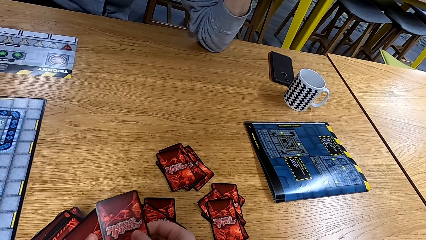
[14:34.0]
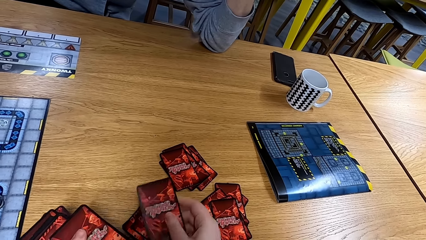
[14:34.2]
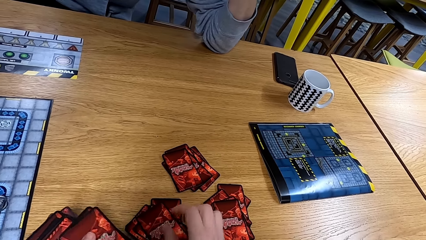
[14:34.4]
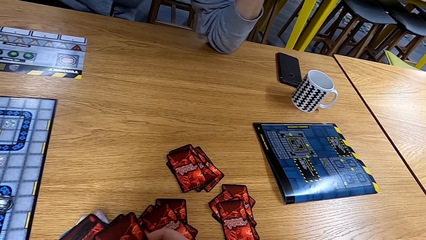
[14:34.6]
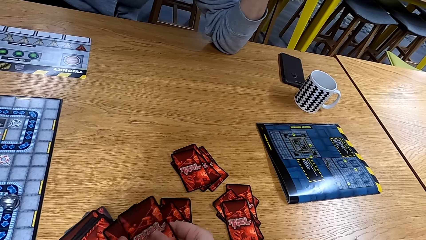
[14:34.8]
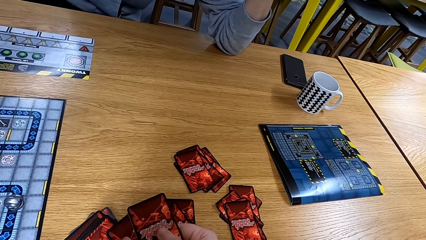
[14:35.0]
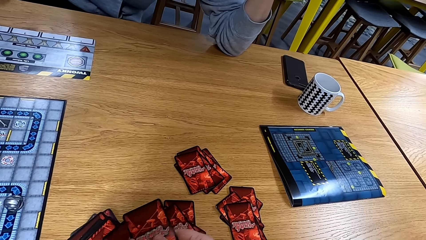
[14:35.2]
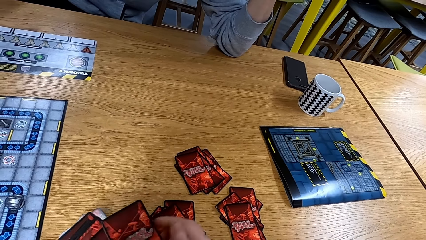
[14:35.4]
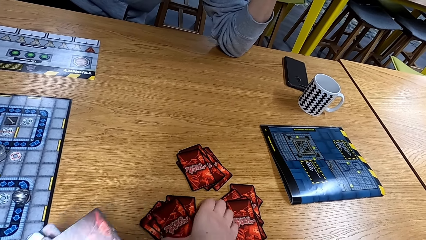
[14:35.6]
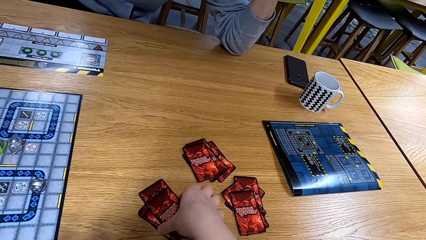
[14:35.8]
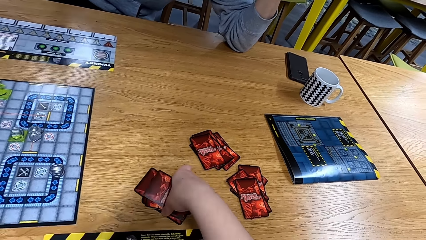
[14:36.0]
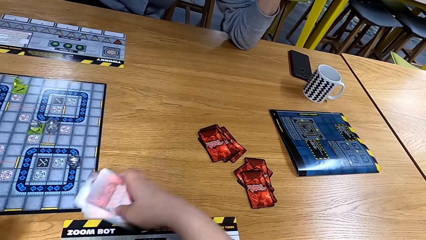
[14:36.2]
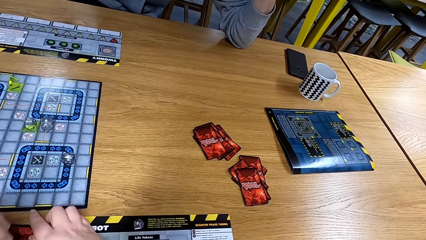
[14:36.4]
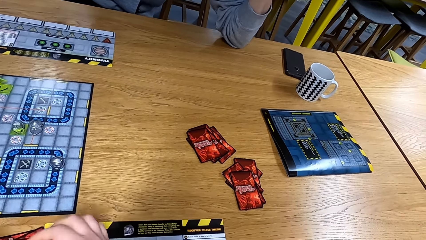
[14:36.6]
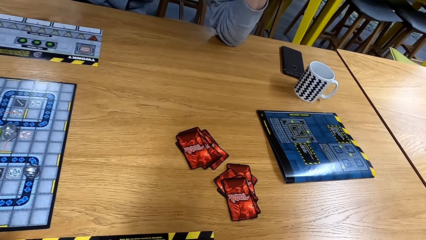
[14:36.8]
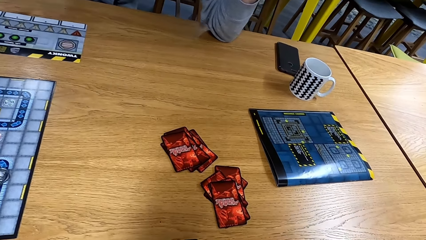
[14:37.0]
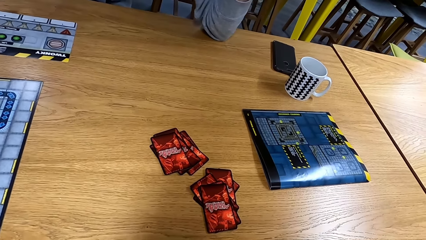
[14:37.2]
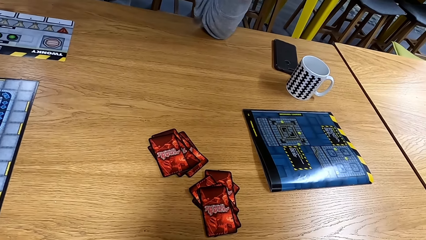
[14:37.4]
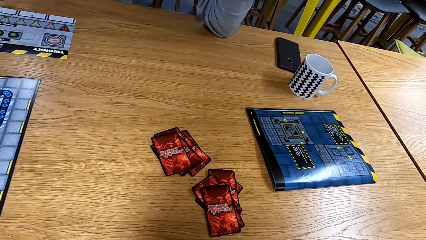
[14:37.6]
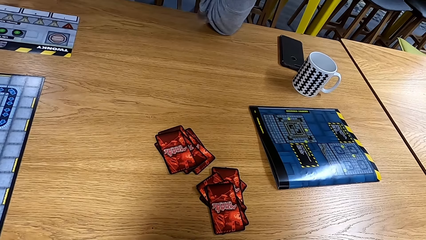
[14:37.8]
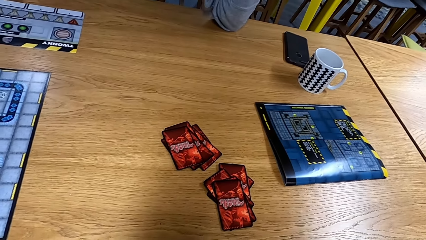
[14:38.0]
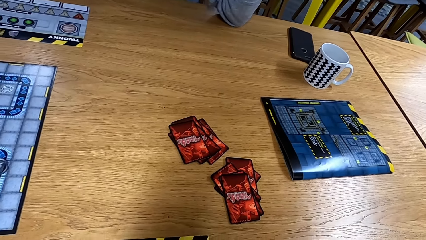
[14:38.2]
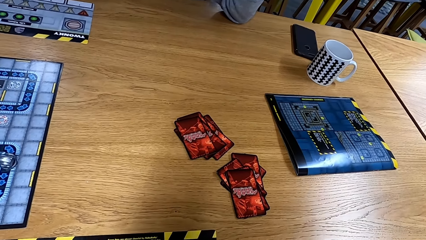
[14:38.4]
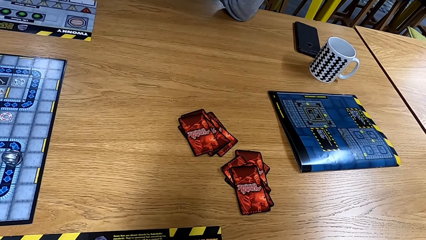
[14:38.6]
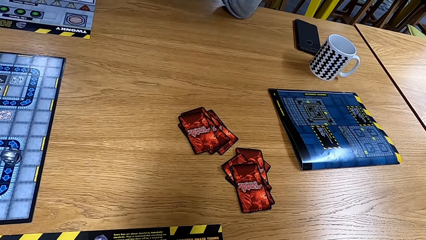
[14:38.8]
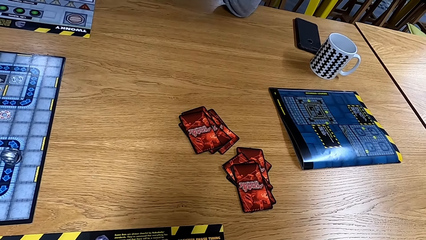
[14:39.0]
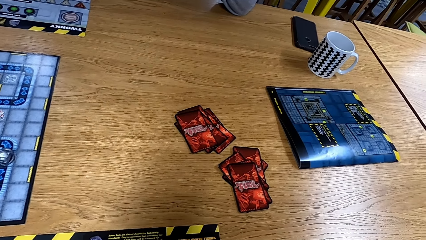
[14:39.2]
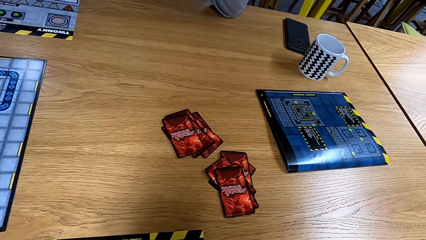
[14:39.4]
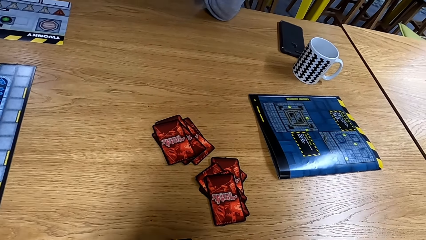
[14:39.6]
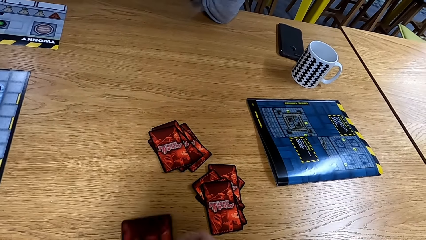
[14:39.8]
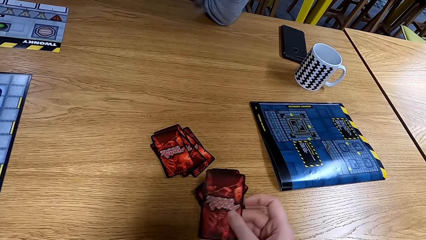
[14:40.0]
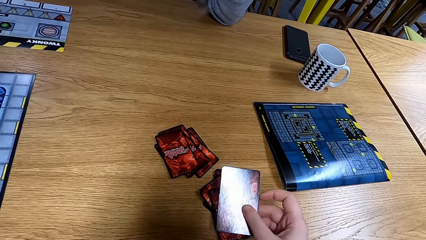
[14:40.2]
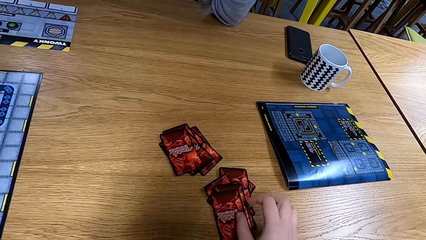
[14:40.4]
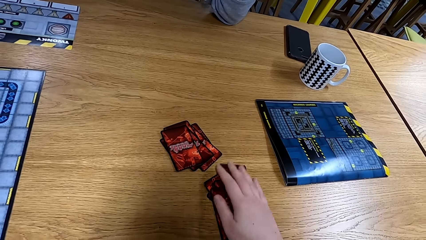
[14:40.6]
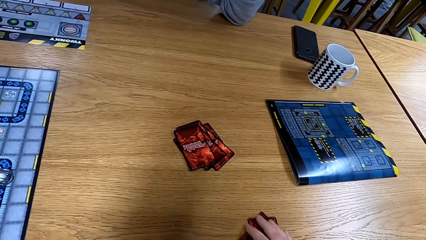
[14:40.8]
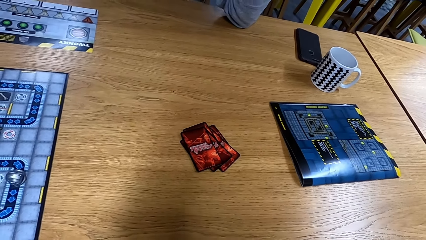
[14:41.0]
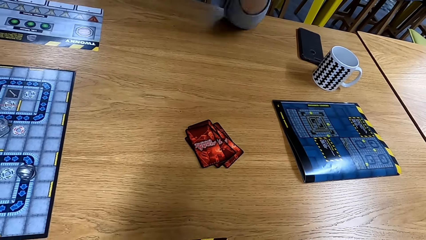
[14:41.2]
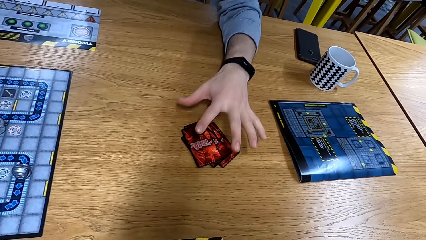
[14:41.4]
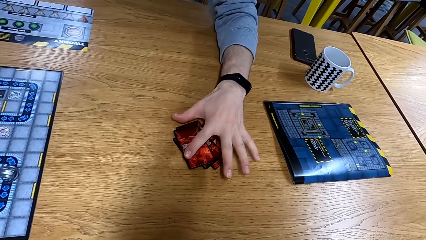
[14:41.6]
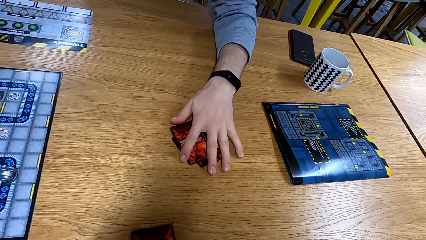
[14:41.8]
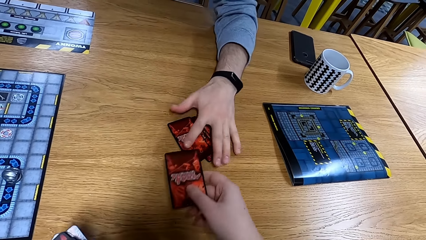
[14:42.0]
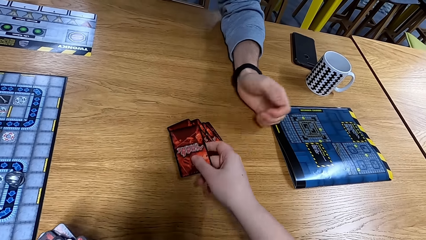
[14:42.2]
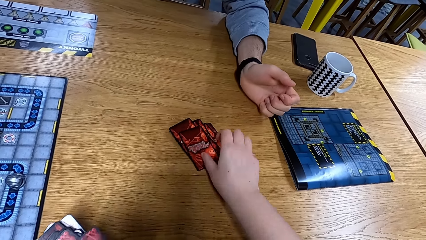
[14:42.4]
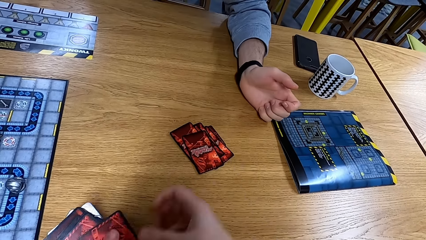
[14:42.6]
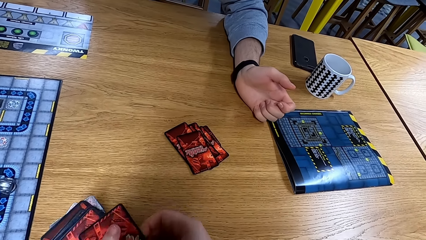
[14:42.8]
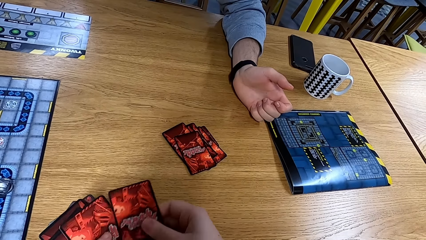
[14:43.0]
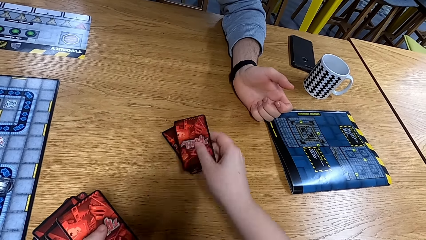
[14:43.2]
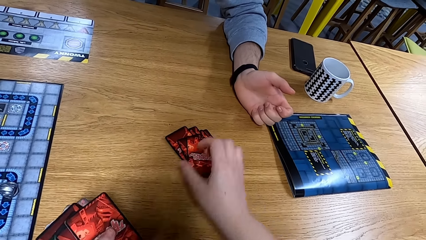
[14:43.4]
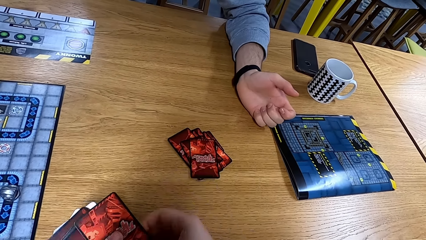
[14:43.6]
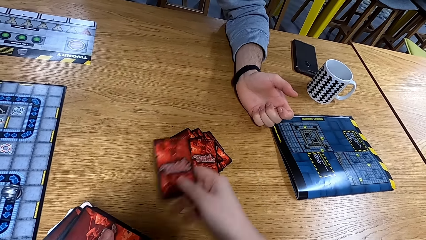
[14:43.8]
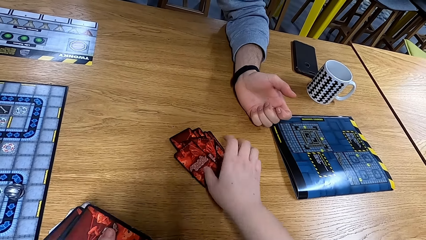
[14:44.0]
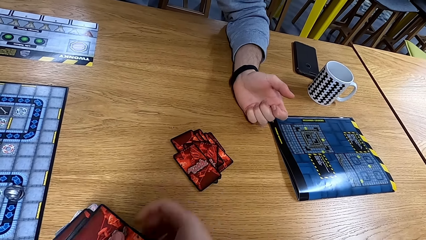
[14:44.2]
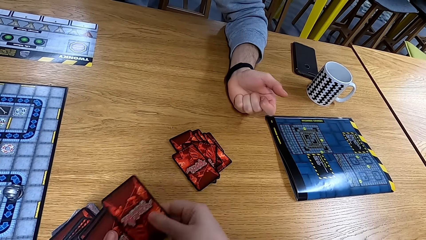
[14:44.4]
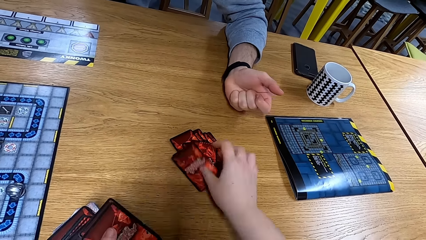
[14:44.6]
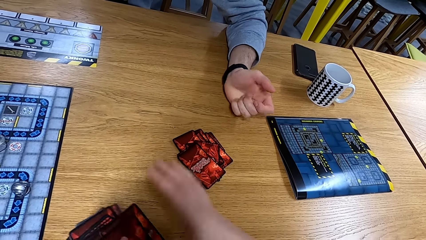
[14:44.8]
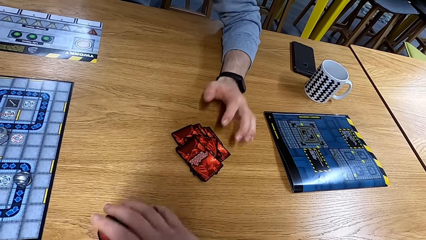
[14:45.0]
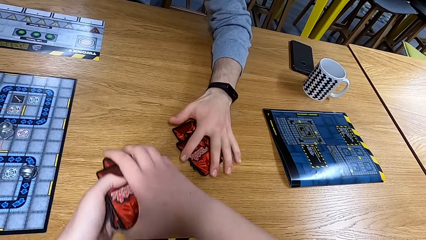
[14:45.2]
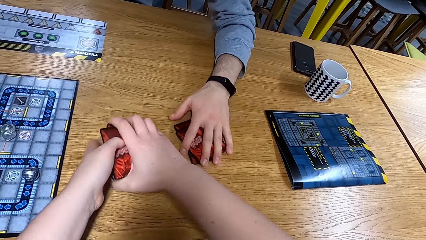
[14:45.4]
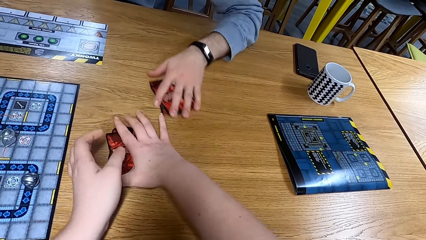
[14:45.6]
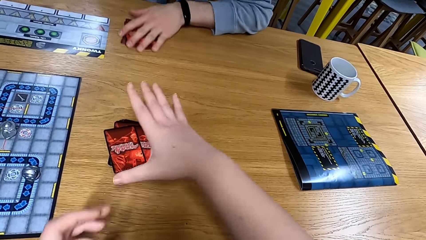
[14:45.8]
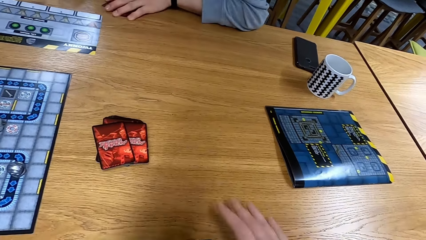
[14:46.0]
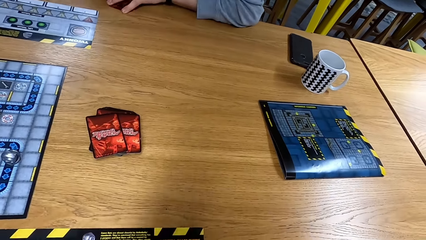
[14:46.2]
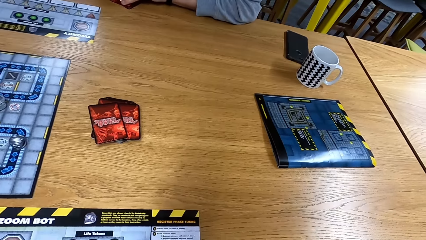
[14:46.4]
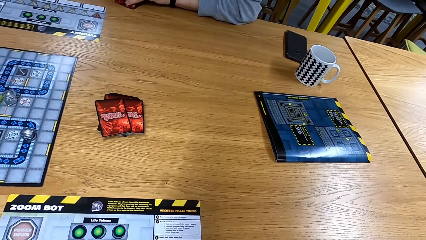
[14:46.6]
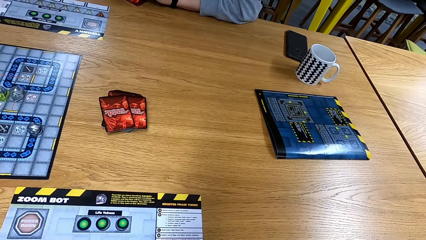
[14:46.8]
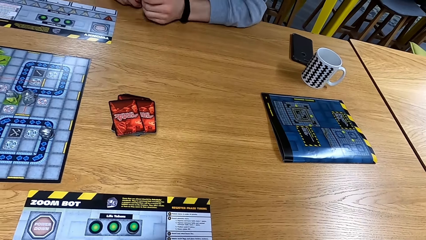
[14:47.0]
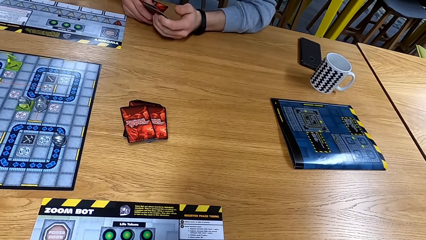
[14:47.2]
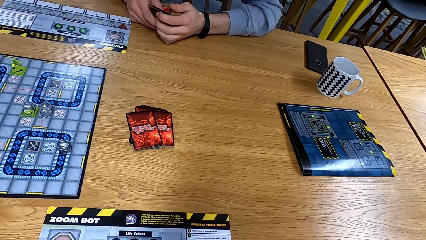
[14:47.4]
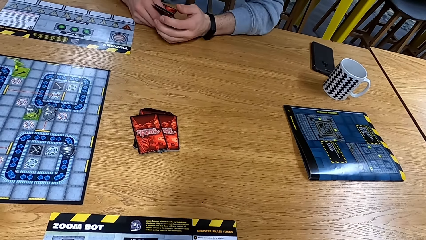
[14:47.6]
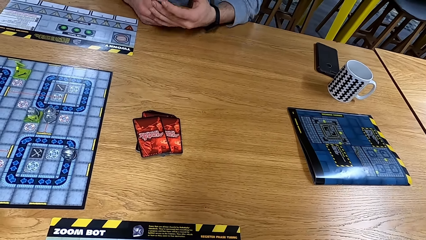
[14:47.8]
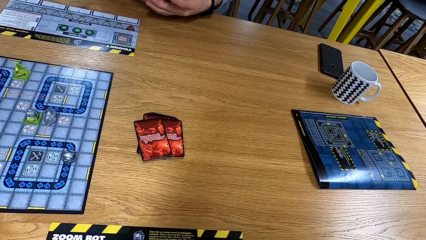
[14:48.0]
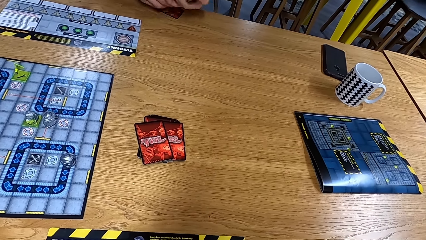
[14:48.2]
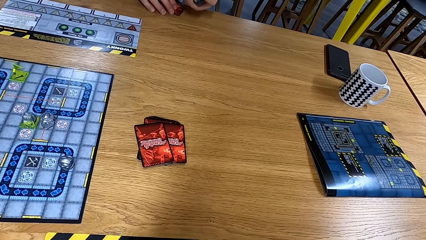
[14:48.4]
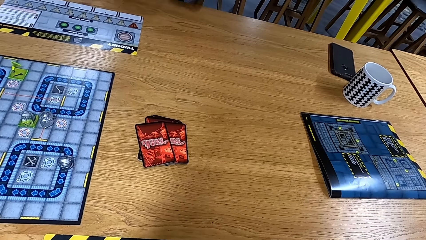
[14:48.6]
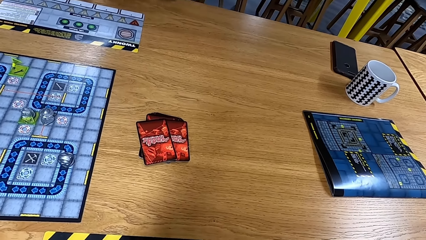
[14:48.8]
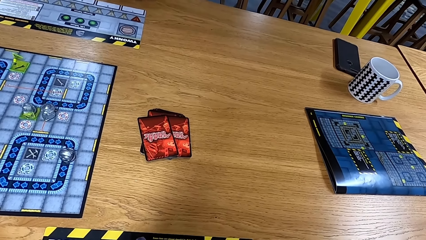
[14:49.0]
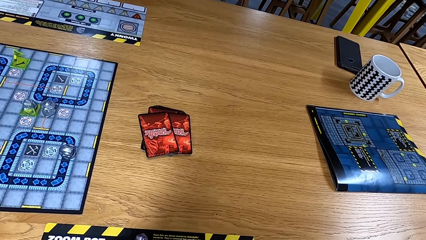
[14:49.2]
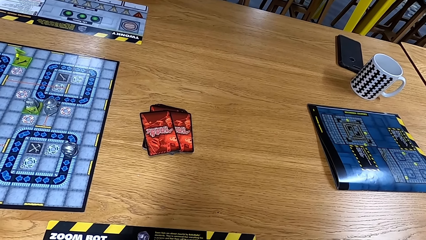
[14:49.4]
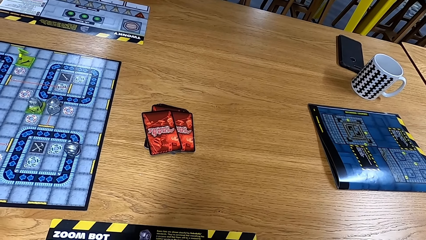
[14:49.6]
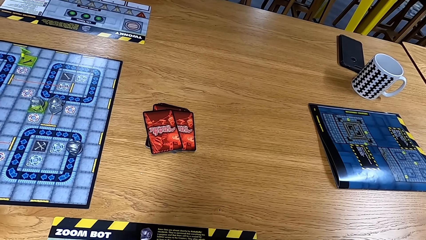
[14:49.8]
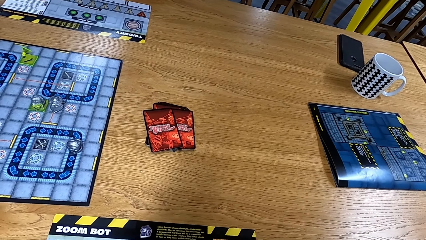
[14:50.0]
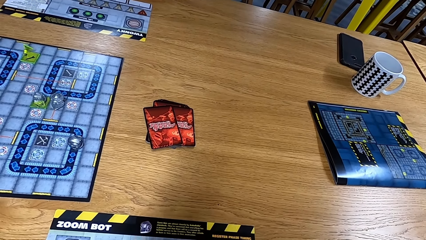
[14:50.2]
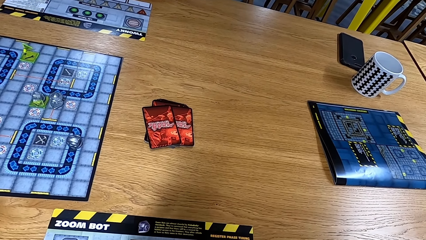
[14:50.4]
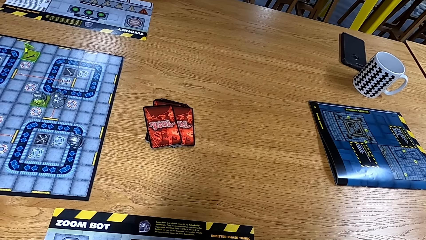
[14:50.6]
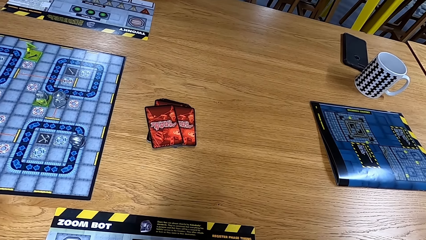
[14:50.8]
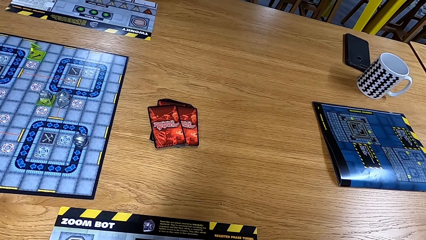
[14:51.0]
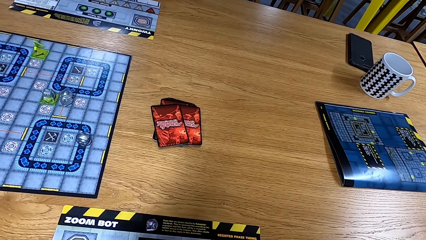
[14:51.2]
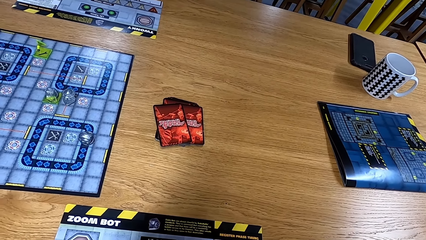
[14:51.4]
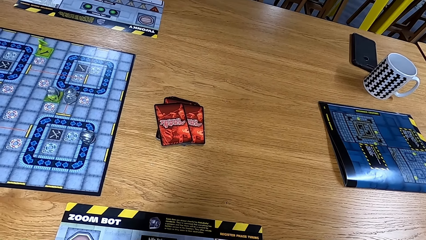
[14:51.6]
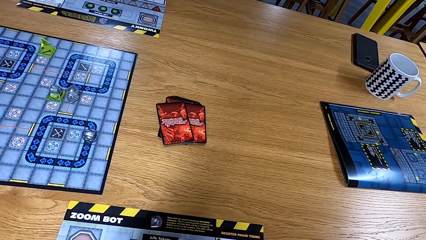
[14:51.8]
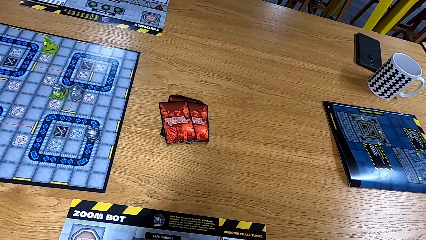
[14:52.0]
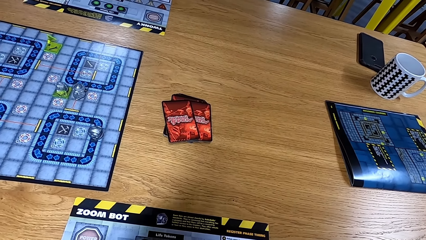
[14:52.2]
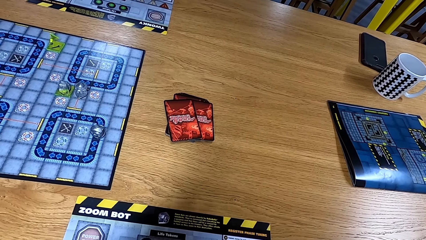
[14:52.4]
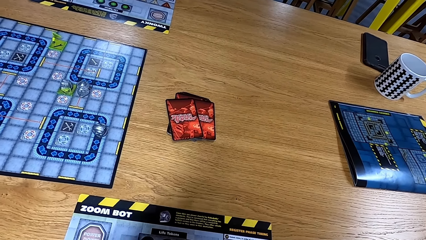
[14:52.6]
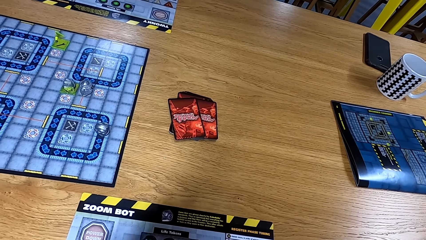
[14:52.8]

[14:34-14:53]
The camera wearer picks up the cards. They hand the cards to a person. They look at the table, put the cards down, and move the cards. Another person picks up the cards on the table and moves the cards. The camera wearer puts the cards on the table. They add more cards to the second person. The second person moves the cards. The camera wearer removes their hand from the cards. They place some cards on the table. They look at the table.
